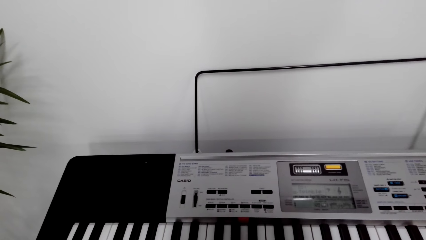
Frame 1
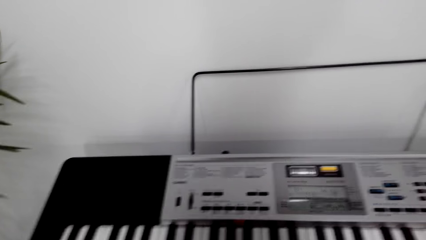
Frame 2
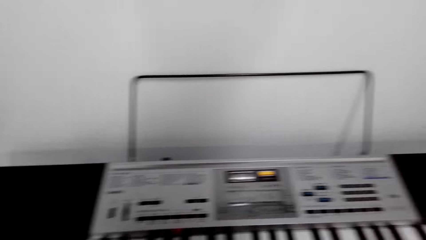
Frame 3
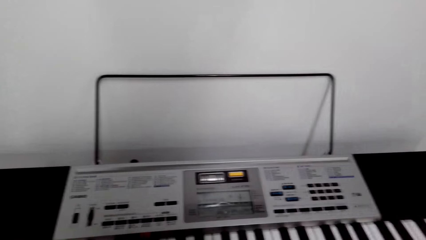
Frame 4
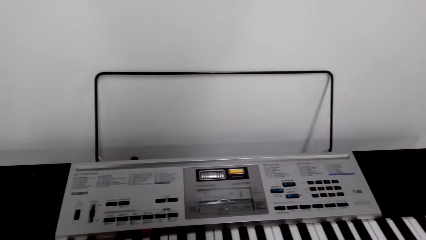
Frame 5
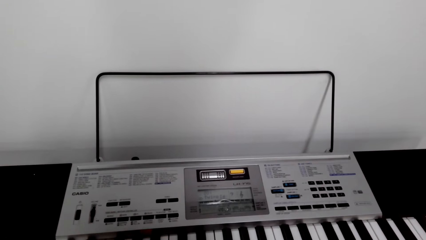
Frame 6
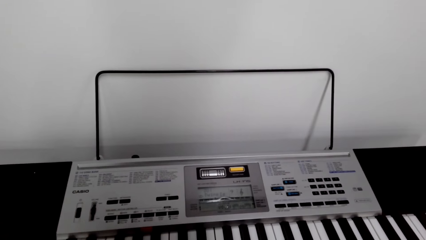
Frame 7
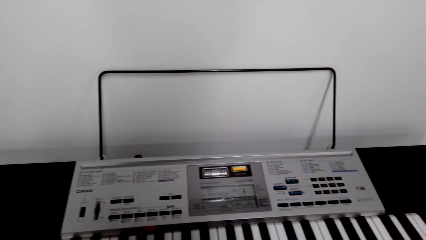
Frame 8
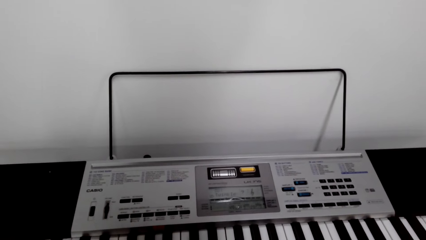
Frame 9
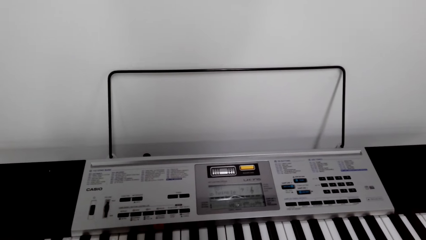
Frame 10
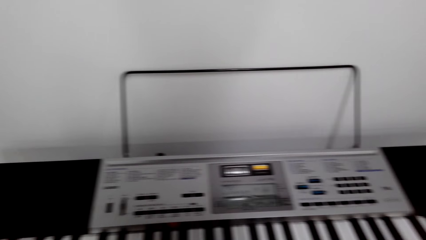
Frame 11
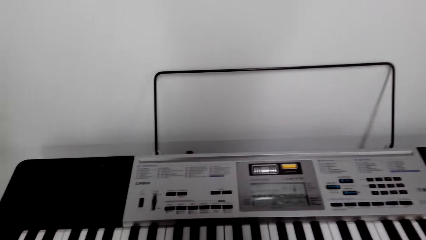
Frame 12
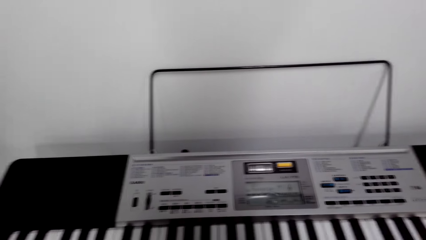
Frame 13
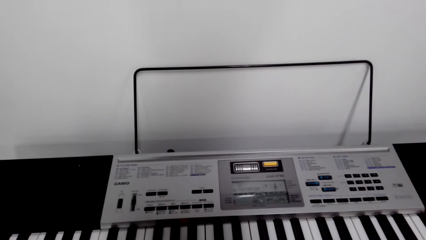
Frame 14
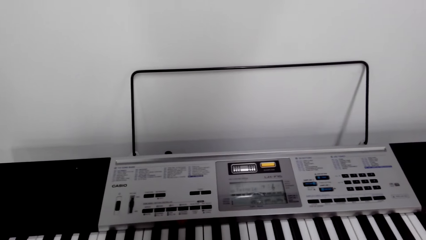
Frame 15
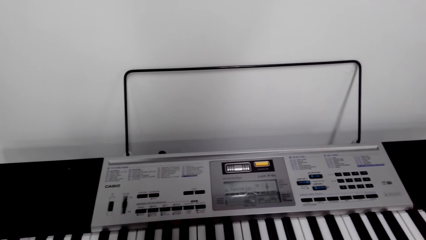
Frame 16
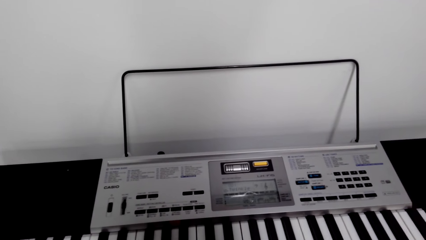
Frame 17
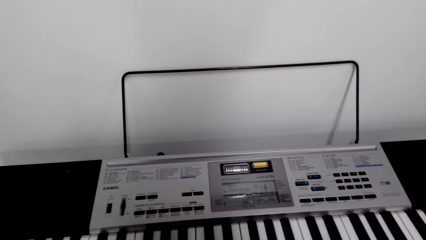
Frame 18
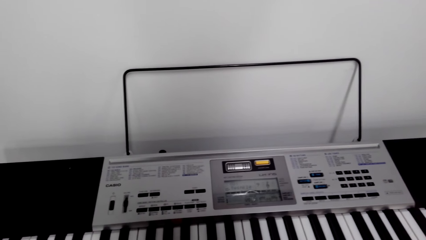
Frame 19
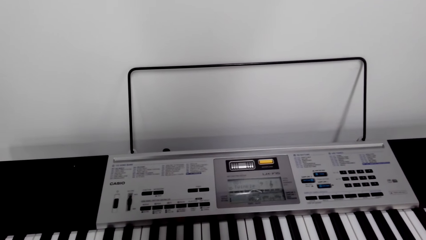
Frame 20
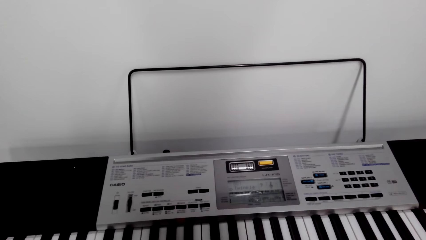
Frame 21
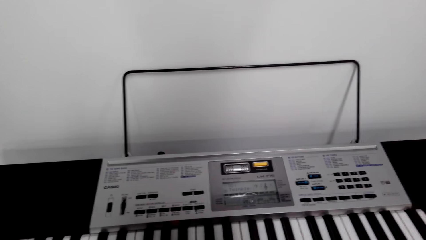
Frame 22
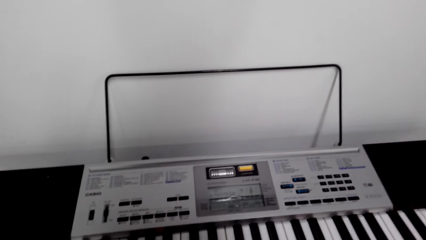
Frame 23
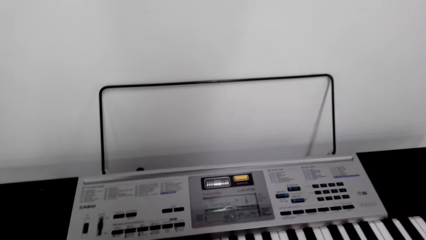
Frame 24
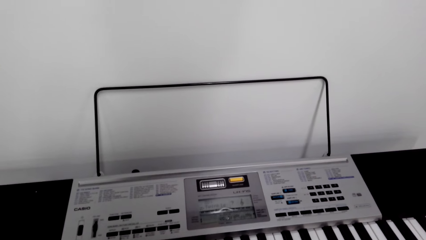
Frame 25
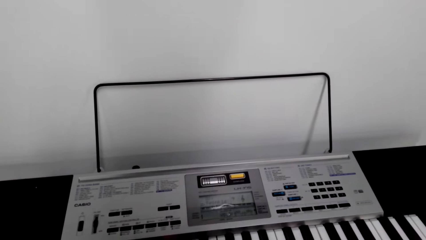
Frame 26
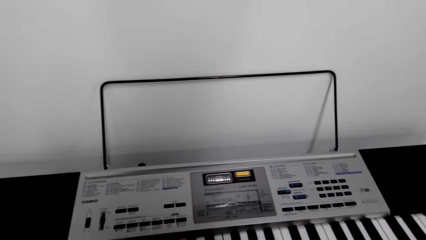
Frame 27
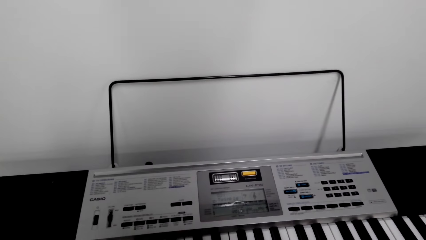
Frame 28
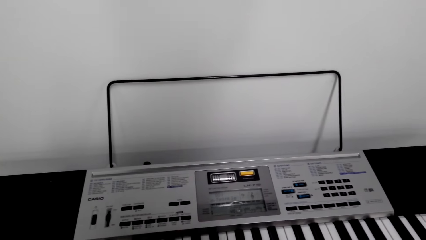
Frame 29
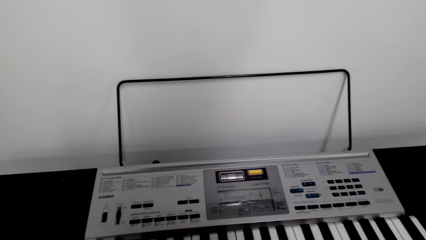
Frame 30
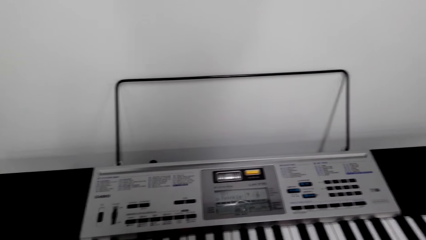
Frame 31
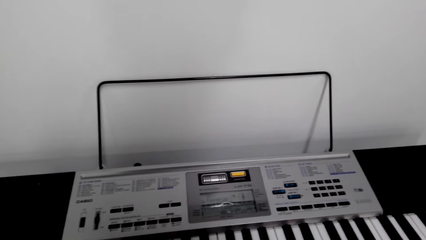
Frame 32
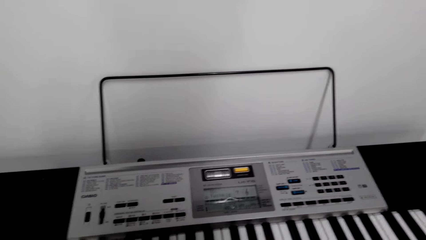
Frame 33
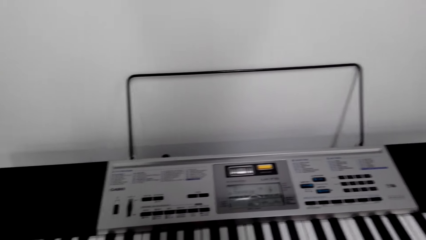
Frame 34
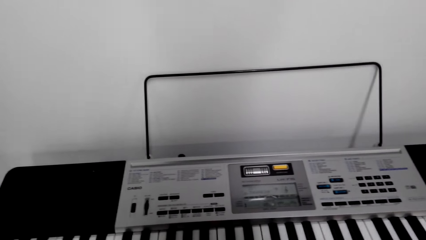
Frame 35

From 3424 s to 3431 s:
The camera wearer is whistling.

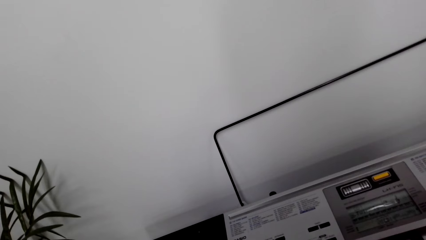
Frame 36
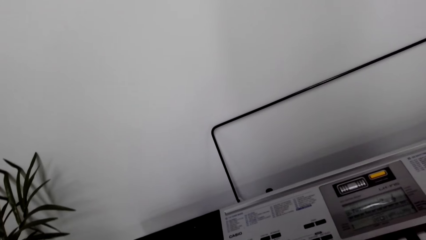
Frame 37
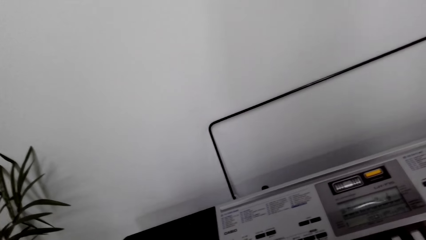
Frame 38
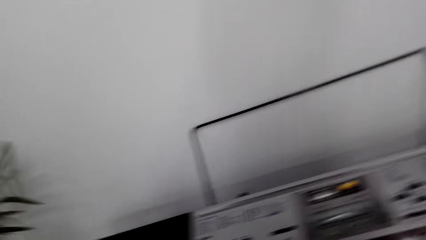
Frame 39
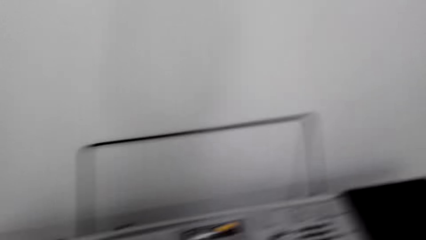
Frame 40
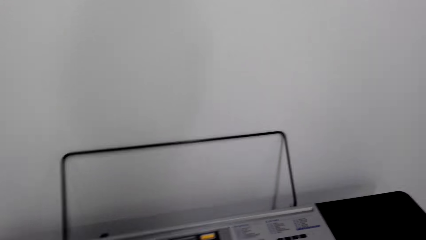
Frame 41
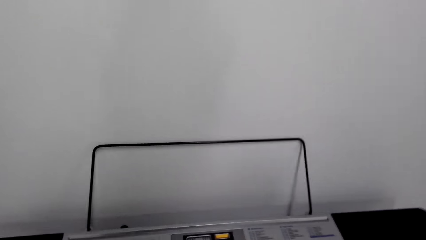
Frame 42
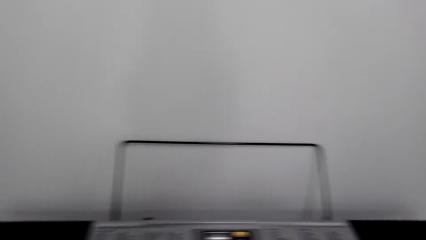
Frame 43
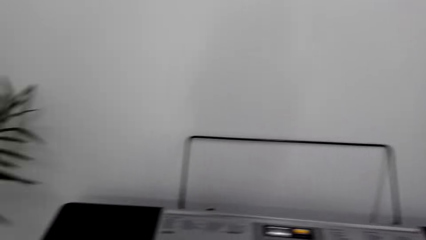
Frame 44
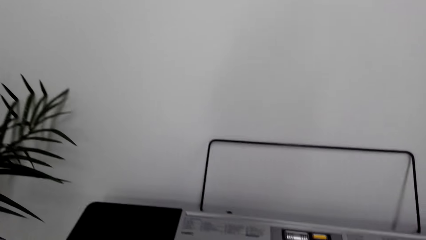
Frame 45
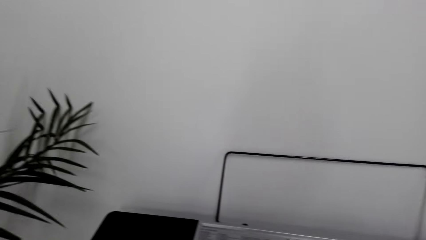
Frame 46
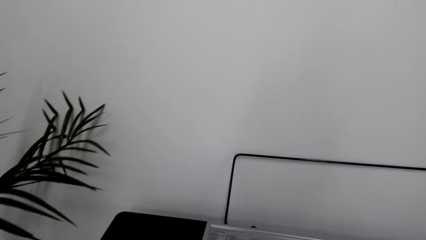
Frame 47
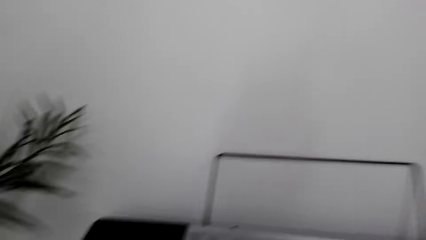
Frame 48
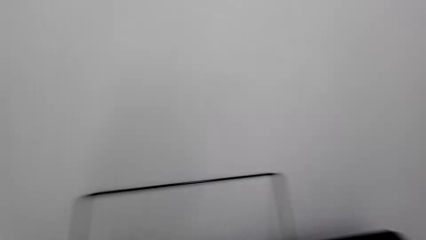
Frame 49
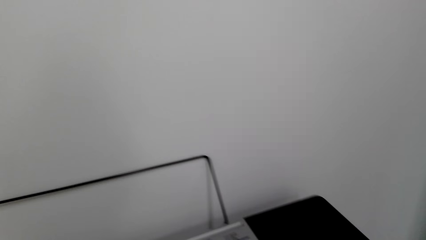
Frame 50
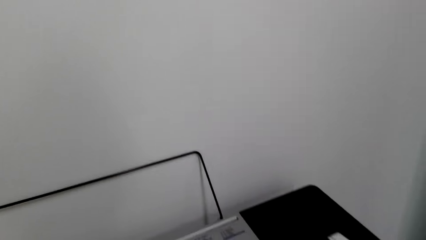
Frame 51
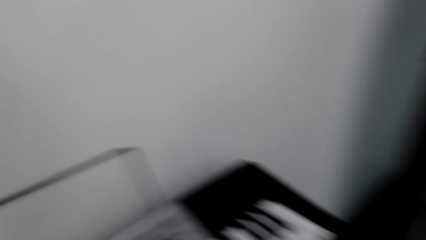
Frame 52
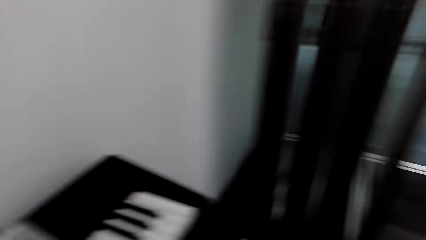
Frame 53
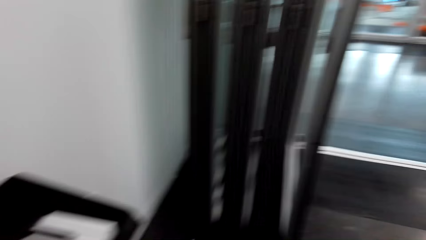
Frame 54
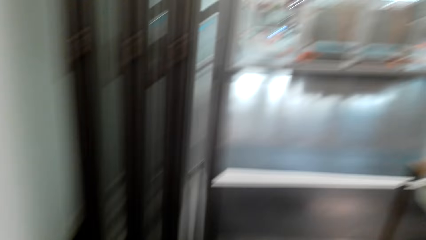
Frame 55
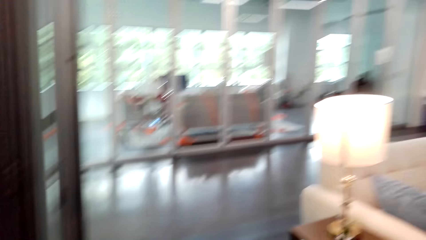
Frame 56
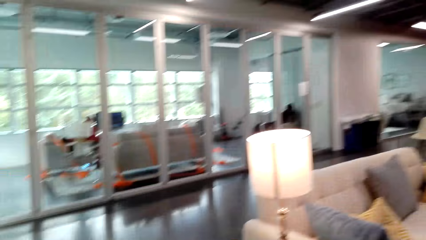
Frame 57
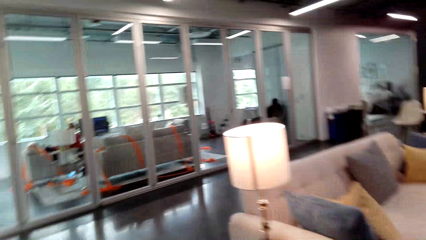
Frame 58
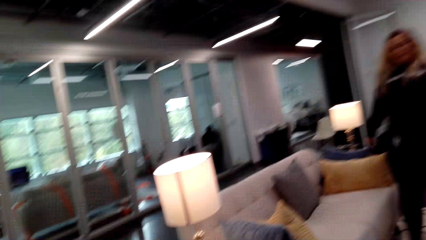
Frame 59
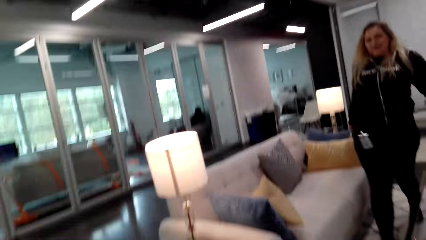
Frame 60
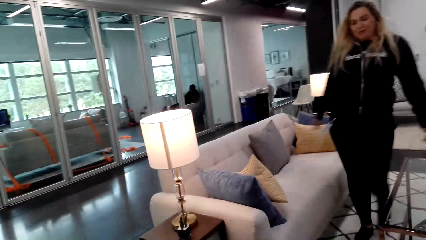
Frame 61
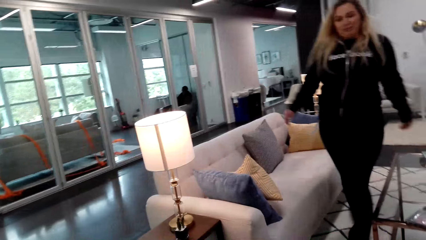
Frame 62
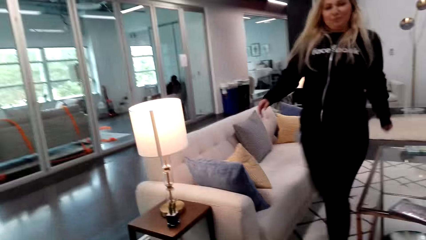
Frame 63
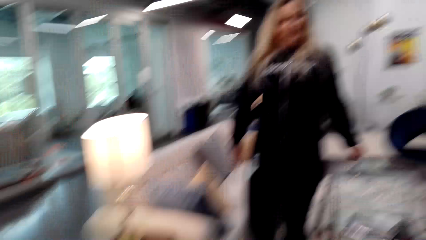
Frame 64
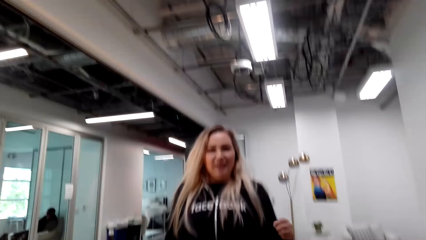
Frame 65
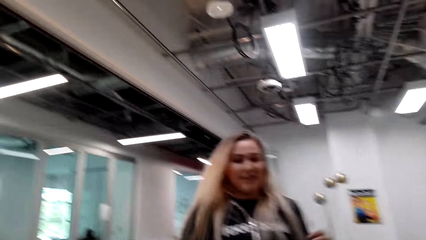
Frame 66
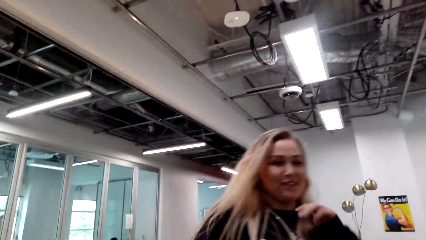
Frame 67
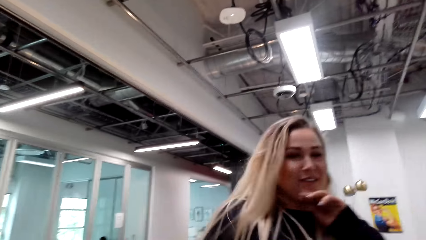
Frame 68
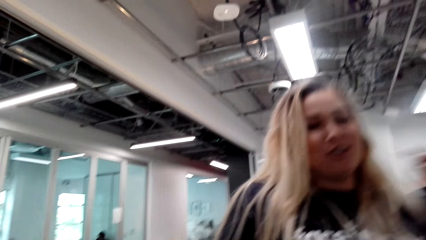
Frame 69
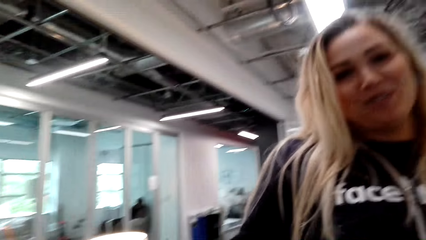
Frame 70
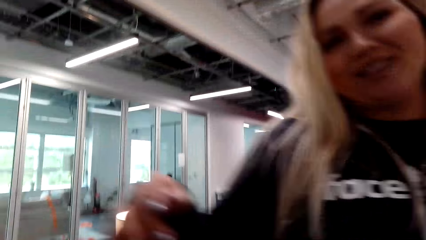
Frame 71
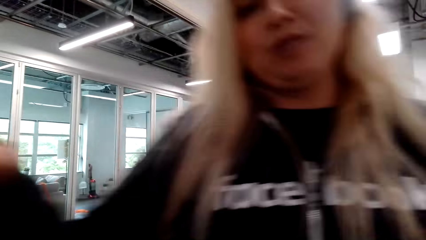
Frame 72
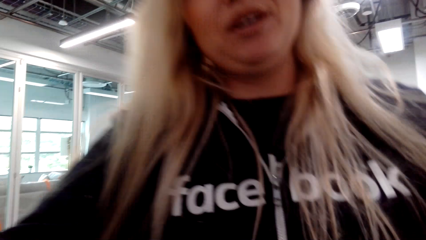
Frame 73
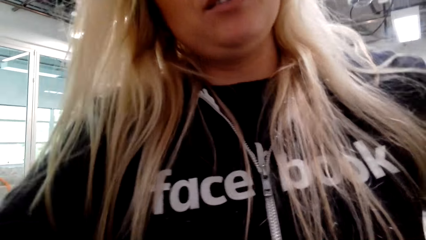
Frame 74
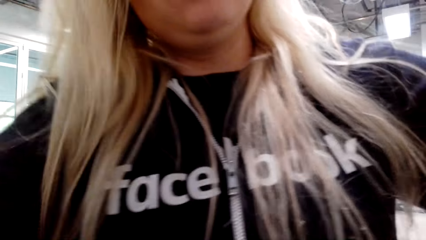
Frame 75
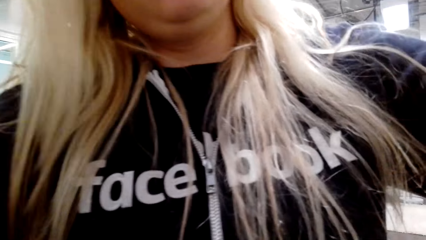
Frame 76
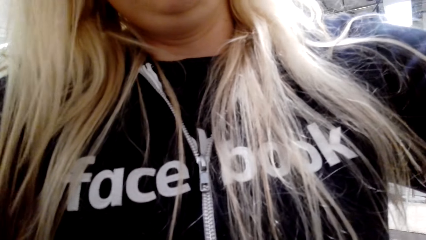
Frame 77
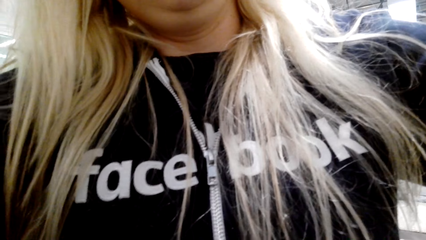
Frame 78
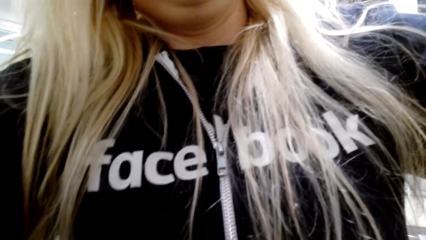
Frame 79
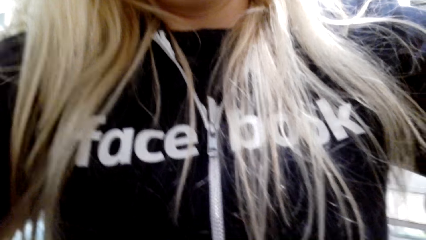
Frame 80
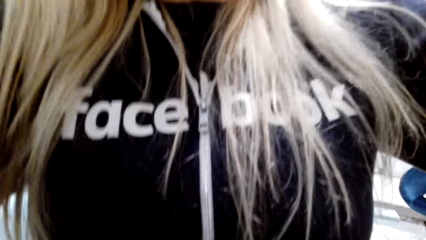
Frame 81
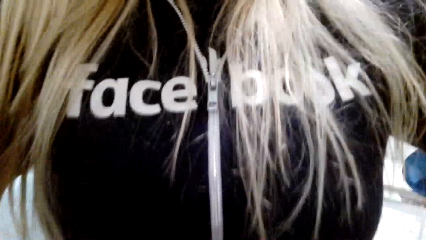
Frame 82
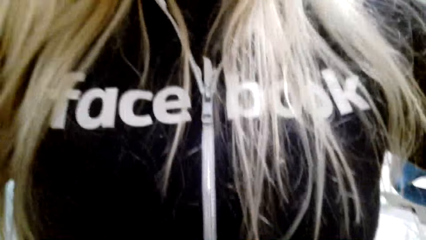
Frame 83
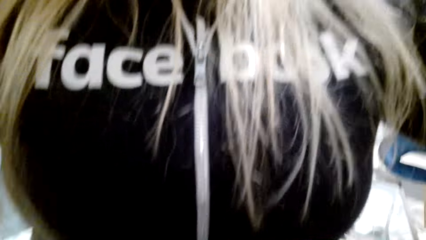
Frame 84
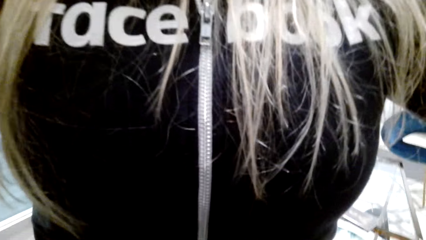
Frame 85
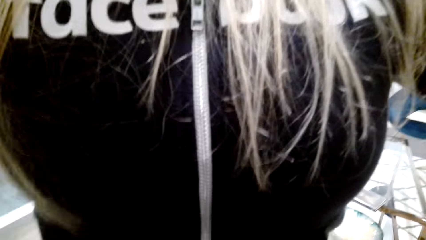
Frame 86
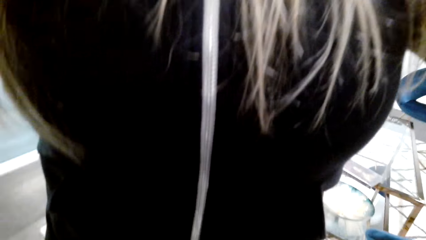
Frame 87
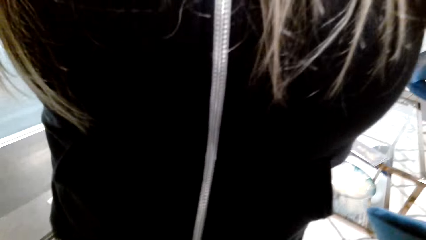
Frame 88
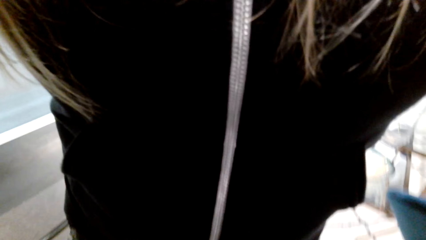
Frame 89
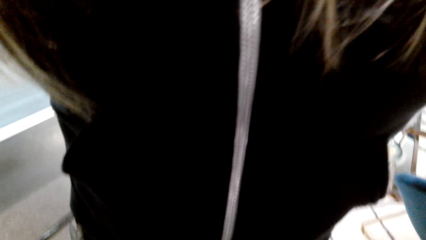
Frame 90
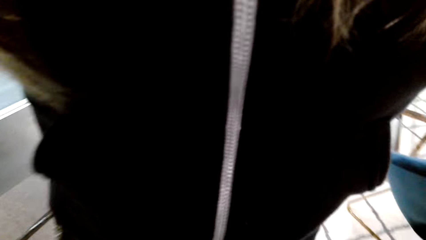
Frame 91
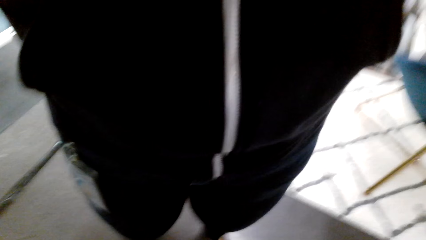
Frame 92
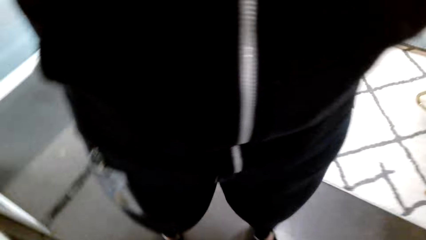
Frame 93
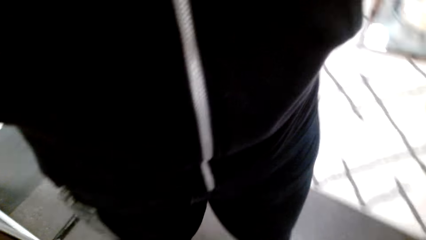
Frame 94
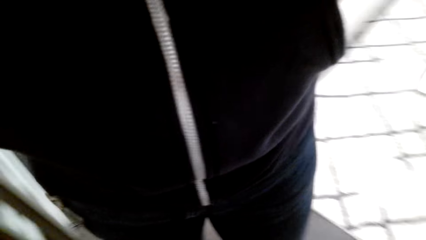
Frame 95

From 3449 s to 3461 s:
The camera wearer talks to a woman. The woman talks to the camera wearer. The woman walks towards the camera wearer. The woman stands in front of the camera wearer. The camera wearer adjusts the camera.
